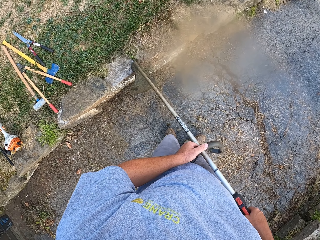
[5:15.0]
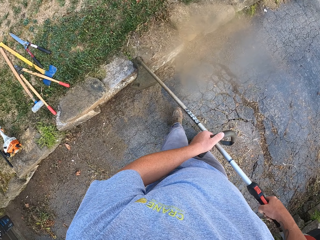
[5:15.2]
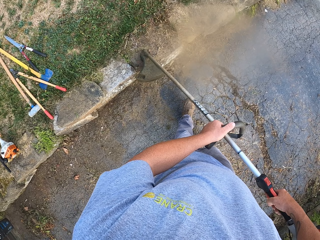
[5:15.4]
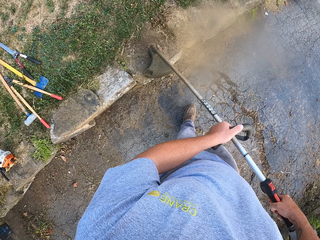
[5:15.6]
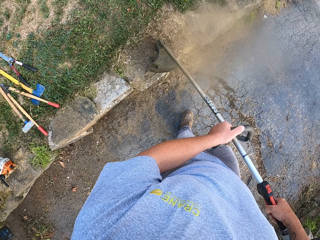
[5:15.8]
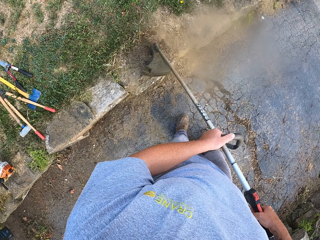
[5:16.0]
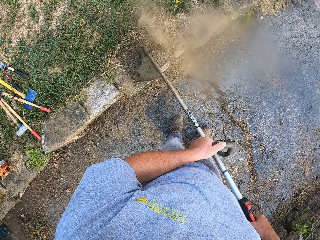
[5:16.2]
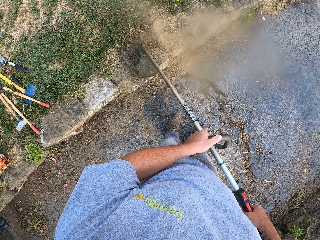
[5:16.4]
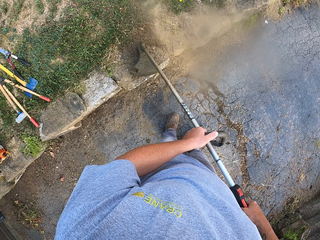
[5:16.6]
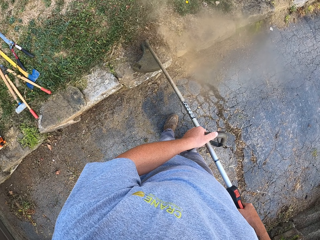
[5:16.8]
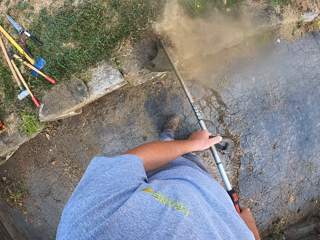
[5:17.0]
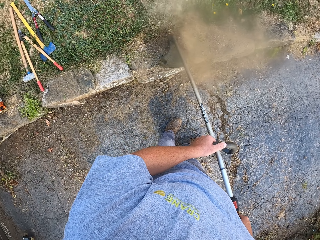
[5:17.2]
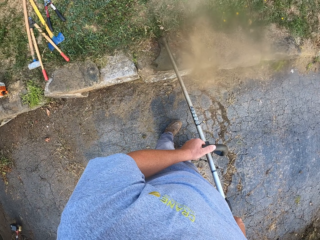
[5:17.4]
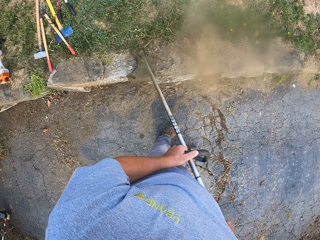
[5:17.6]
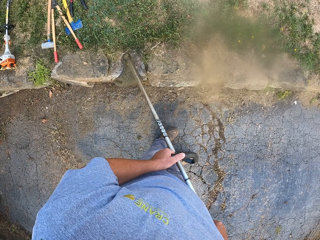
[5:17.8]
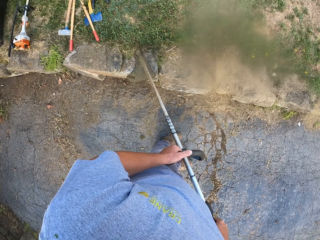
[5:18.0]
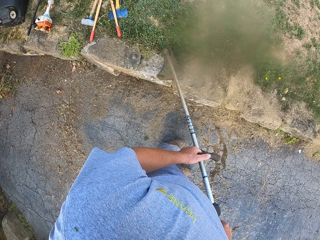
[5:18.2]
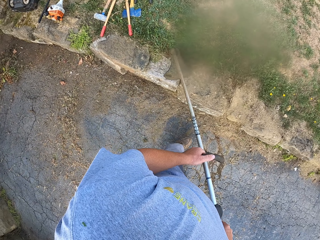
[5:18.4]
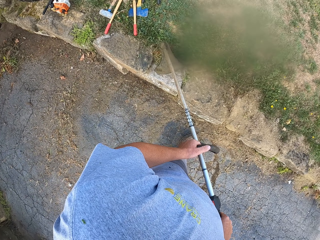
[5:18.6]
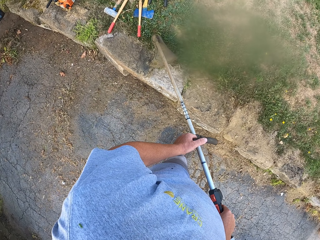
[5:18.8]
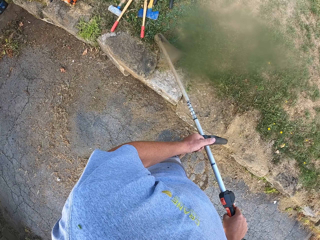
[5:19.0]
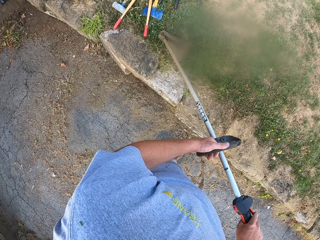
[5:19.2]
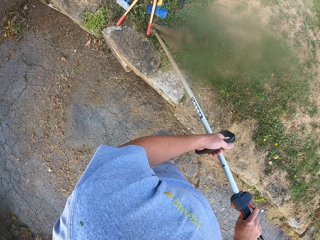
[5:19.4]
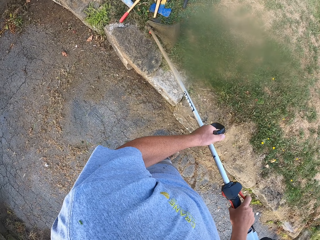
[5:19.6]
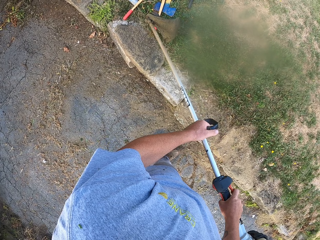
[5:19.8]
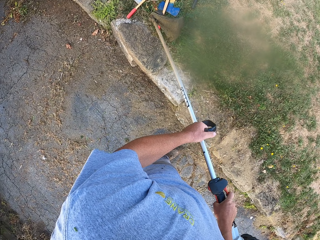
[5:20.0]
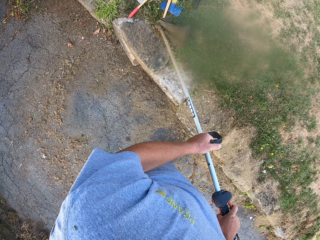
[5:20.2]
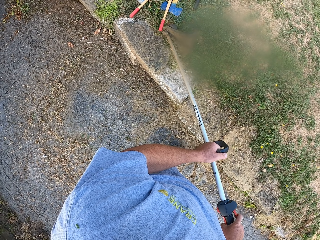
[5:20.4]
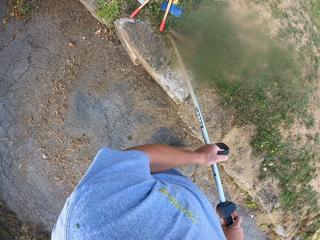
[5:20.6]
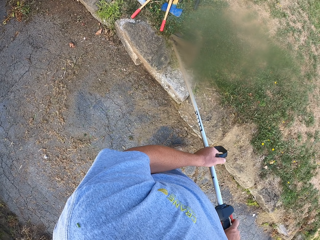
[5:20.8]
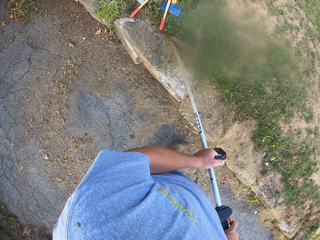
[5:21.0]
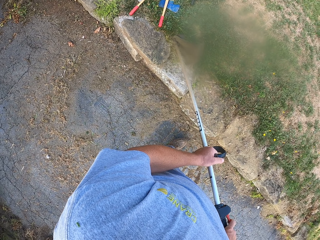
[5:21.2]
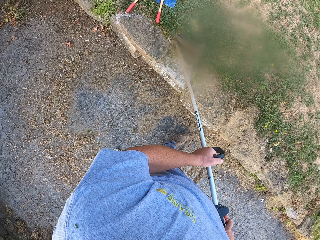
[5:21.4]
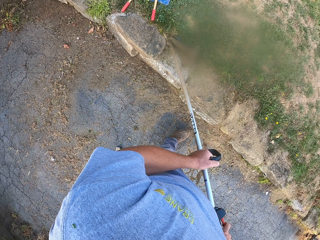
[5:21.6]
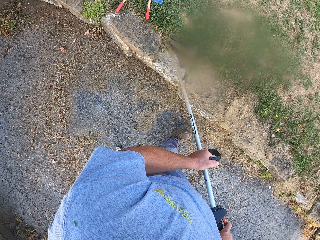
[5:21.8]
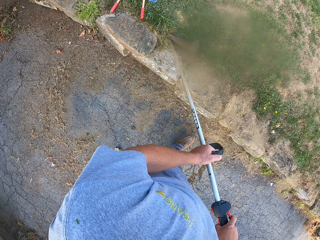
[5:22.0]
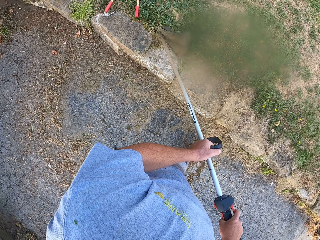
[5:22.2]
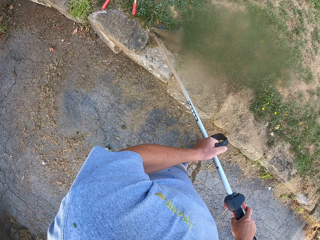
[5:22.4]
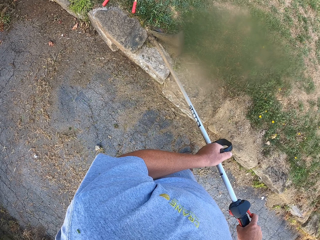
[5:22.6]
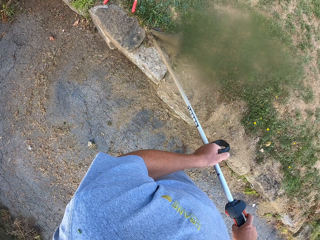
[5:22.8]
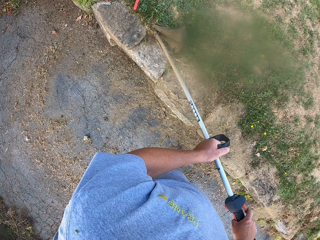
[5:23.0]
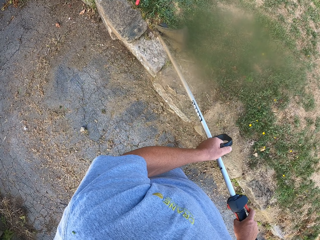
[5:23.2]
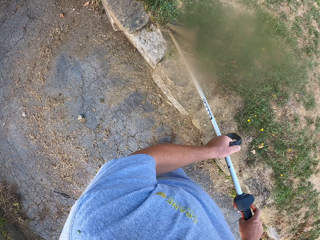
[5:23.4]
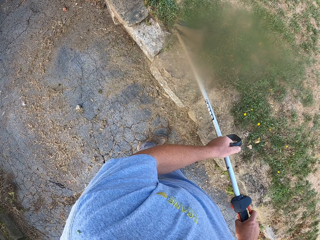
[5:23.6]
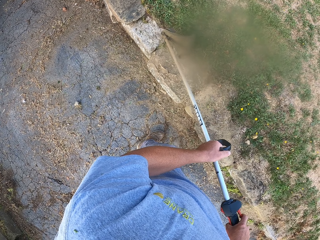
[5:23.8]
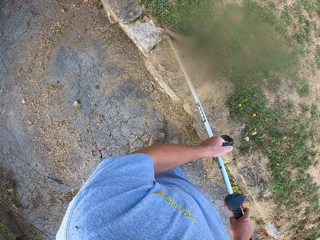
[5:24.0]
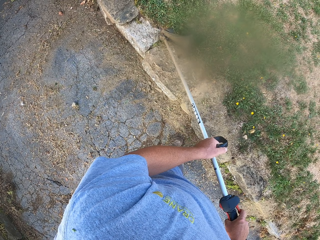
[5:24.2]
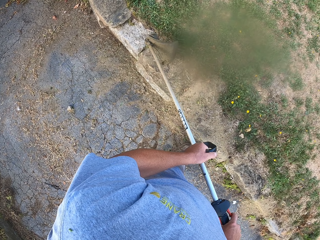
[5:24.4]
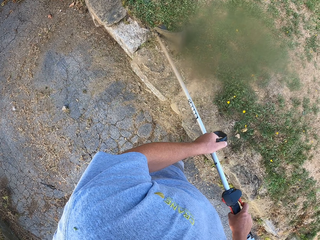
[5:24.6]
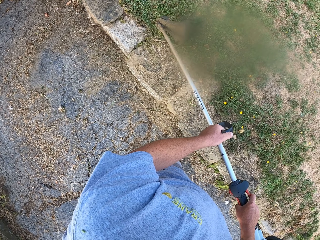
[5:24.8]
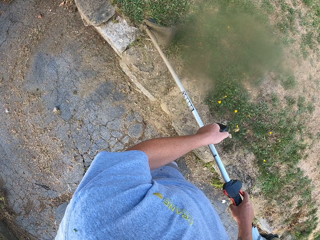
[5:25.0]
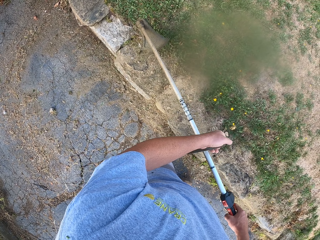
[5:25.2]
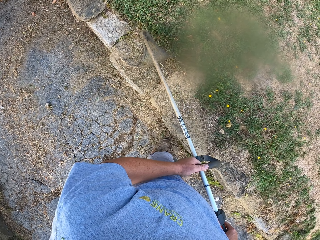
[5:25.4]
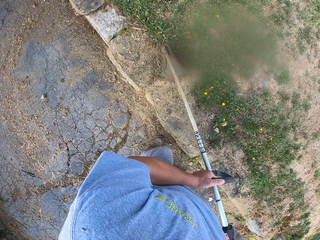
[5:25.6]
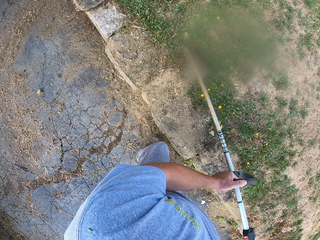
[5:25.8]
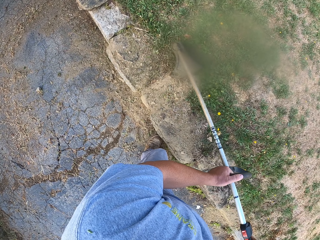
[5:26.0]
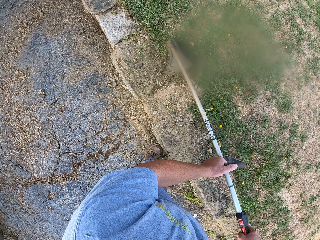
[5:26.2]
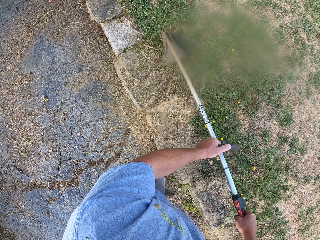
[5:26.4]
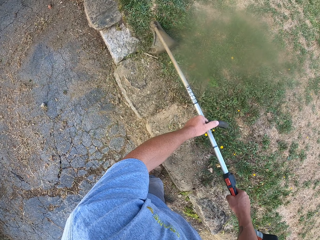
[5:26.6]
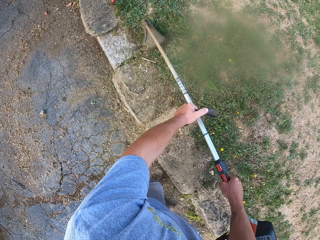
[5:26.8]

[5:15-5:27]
The camera wearer walks. They walk repeatedly.

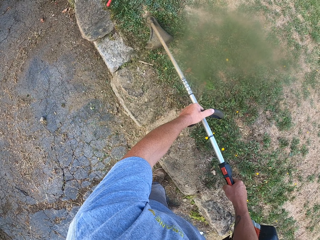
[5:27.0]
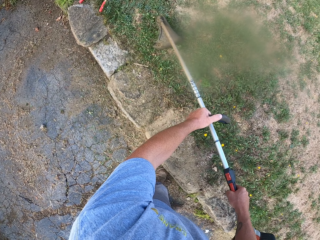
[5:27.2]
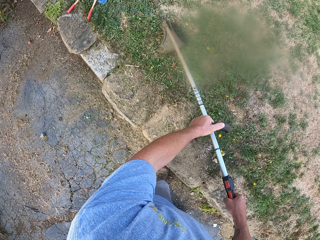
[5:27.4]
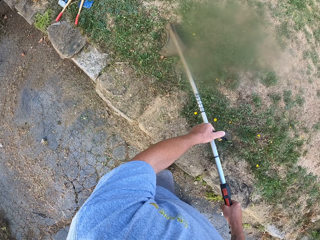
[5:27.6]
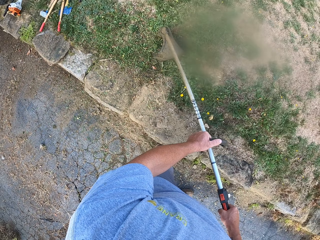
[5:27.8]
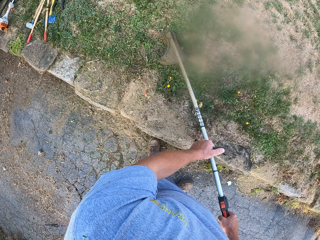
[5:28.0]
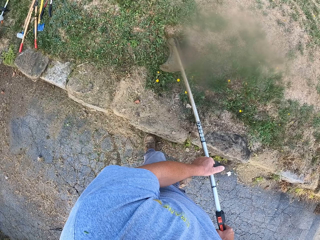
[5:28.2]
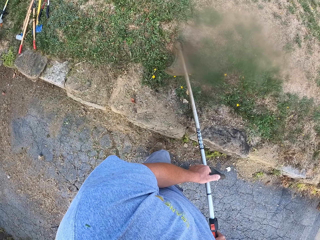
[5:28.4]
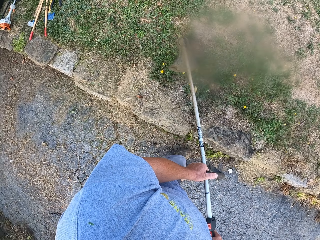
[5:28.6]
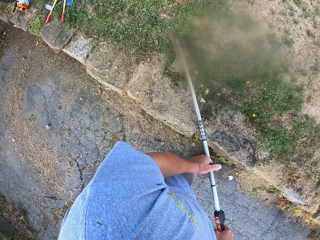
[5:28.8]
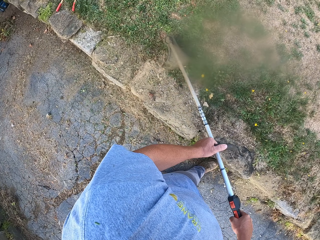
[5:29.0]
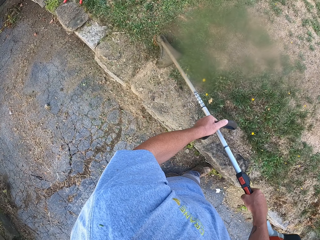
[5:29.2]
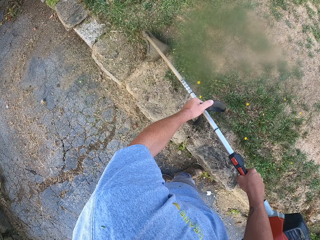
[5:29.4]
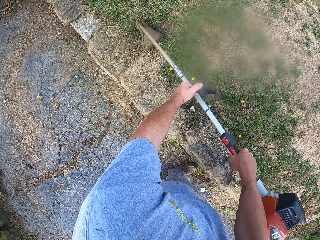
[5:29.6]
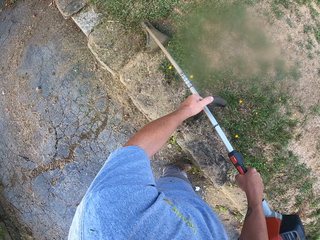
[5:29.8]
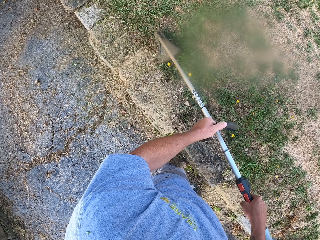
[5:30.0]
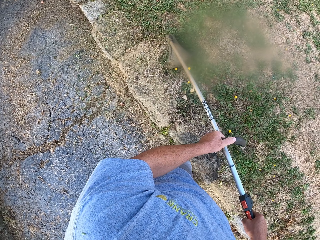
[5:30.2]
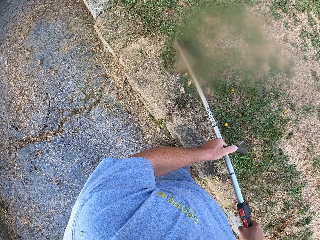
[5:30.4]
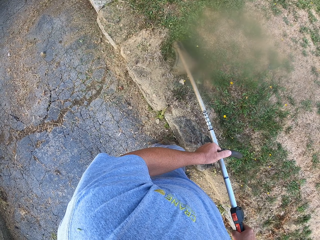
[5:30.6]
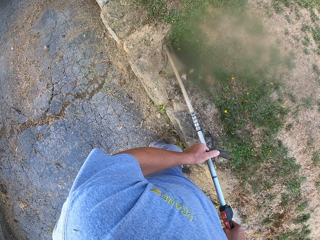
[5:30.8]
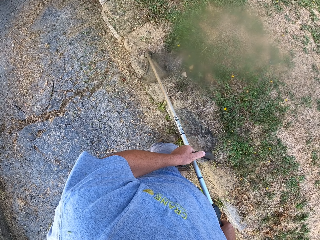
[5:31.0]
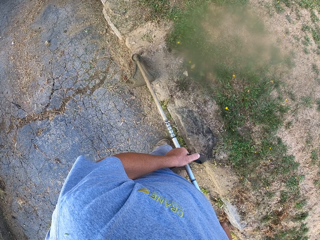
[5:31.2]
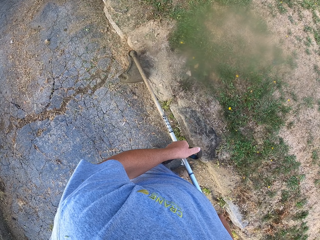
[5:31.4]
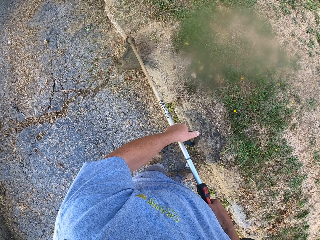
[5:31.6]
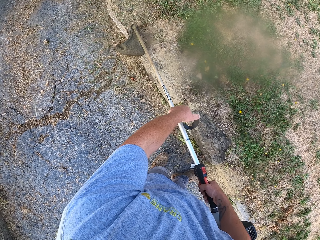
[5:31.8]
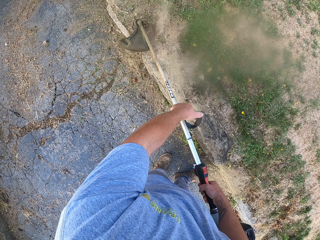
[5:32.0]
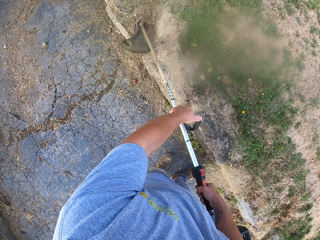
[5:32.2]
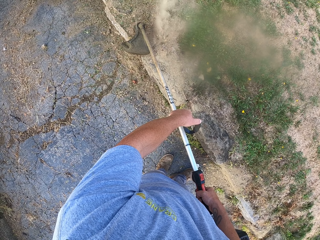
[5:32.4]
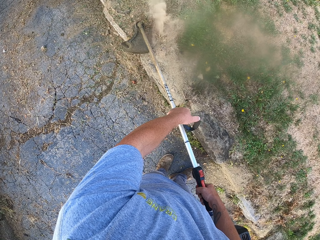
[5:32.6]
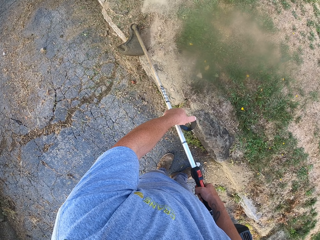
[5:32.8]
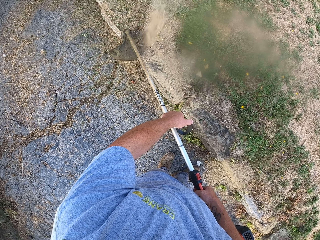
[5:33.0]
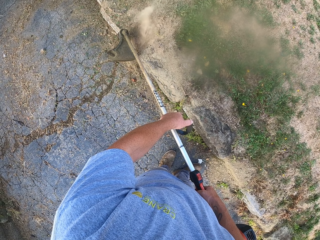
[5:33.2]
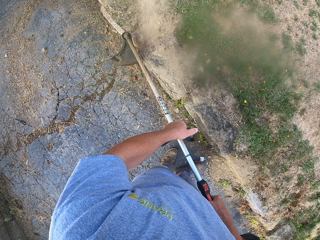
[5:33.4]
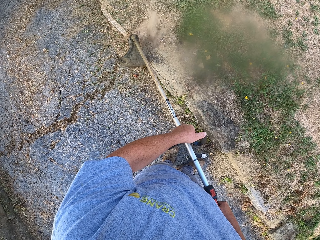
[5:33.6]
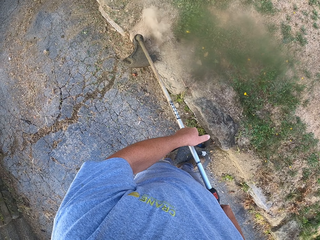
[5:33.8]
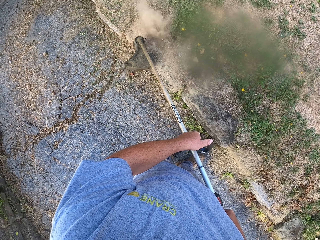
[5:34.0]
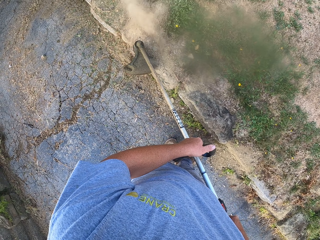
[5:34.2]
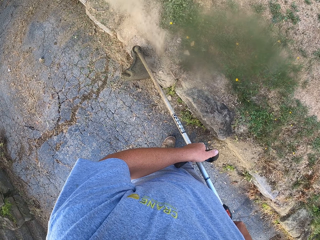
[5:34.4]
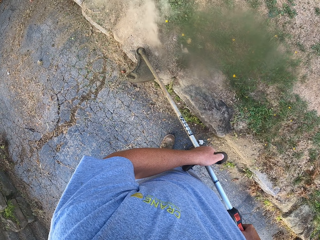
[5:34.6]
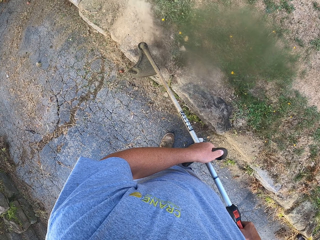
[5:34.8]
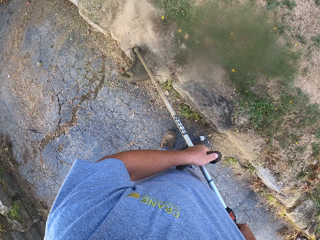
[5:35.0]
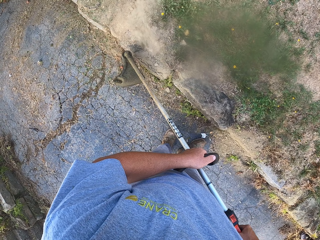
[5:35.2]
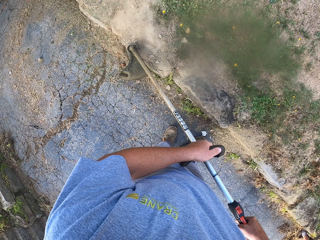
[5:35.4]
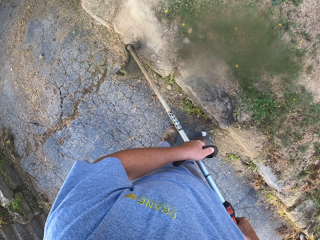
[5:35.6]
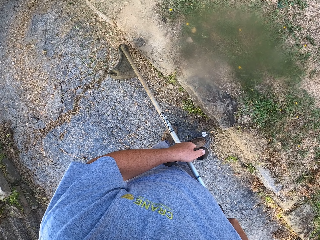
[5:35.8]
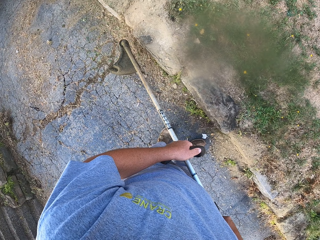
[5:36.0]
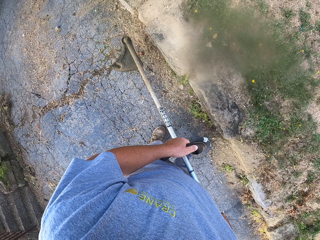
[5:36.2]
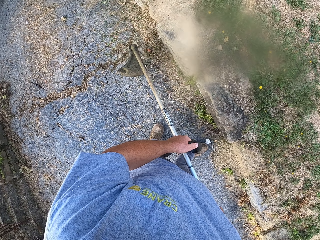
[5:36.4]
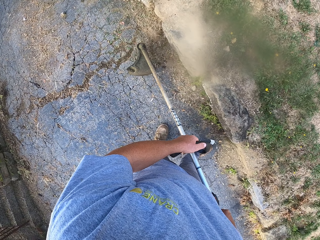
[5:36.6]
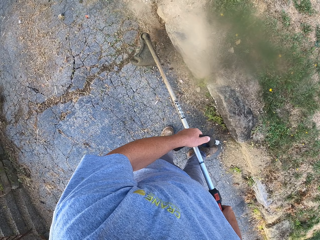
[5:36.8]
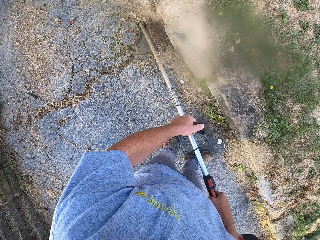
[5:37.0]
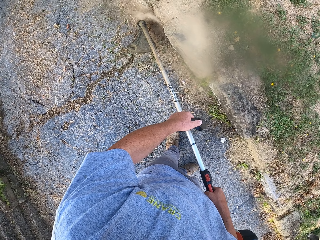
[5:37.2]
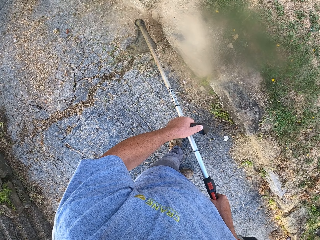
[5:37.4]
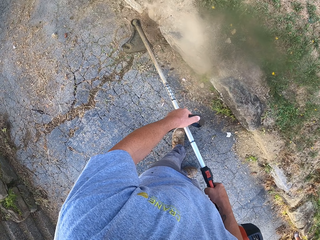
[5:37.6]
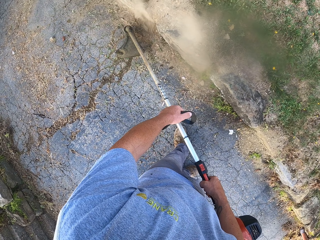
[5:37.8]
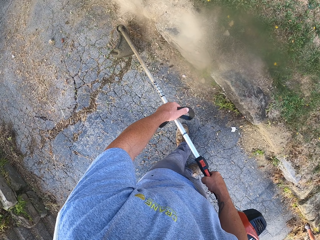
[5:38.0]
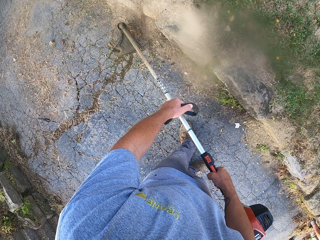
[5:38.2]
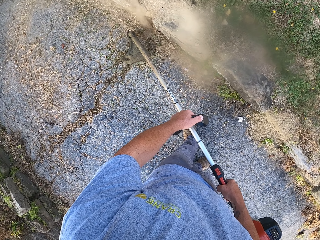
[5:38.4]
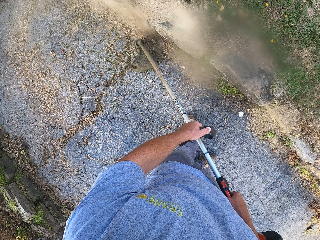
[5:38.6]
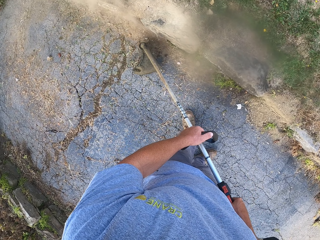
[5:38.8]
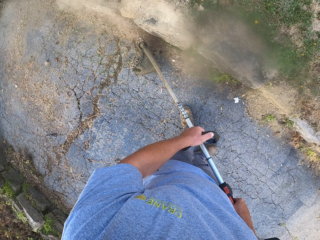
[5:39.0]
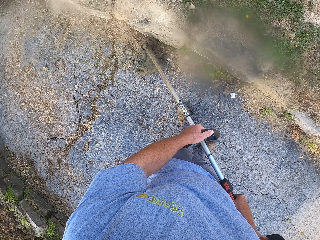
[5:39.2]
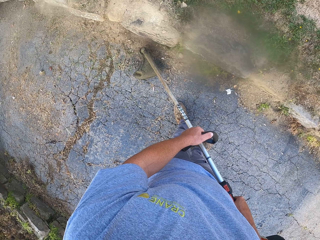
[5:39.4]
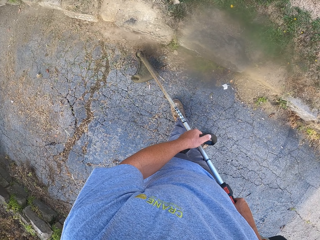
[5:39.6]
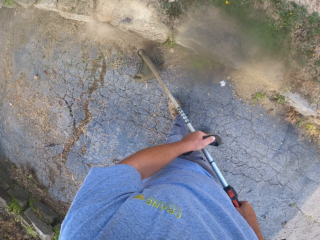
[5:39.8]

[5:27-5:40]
The camera wearer walks. They walk again.
